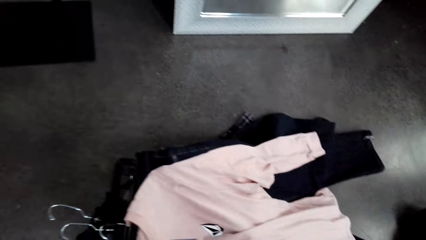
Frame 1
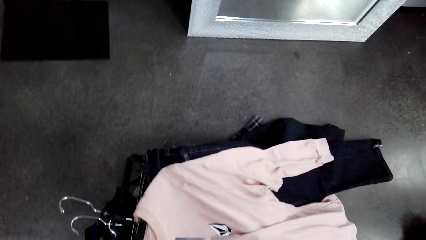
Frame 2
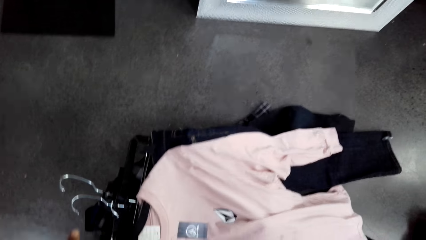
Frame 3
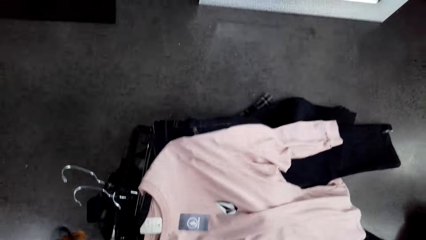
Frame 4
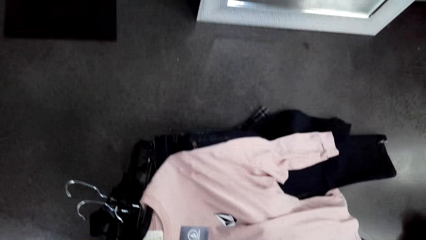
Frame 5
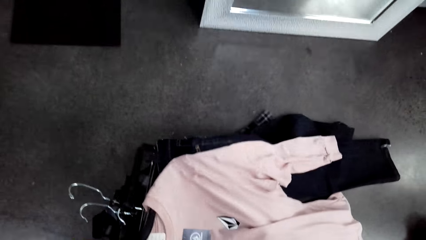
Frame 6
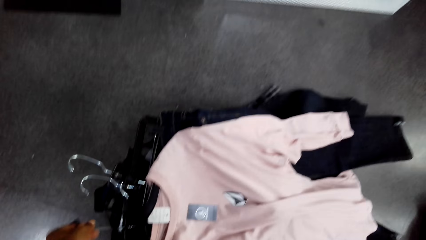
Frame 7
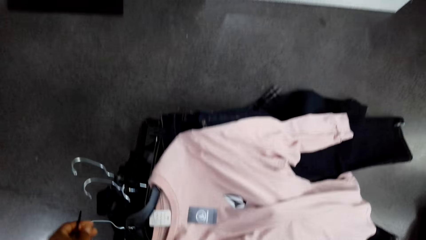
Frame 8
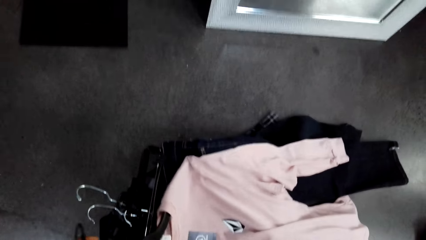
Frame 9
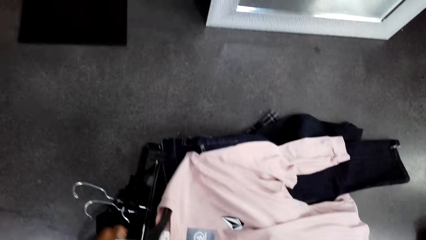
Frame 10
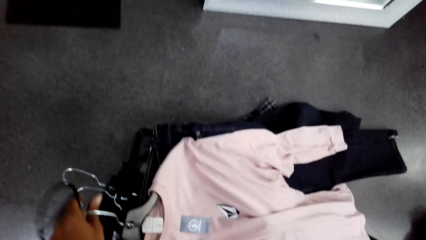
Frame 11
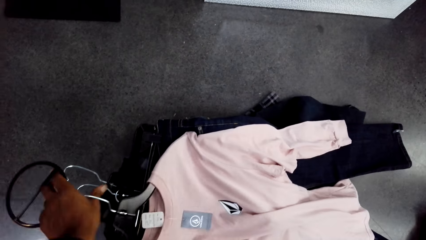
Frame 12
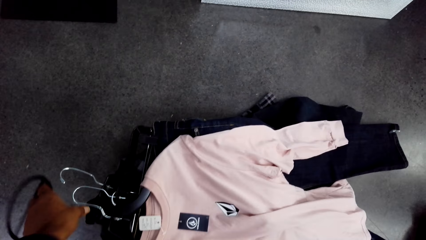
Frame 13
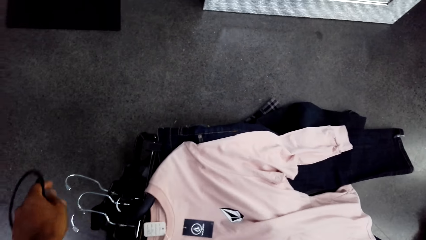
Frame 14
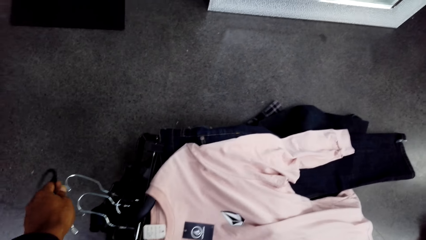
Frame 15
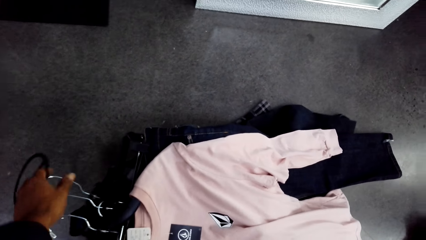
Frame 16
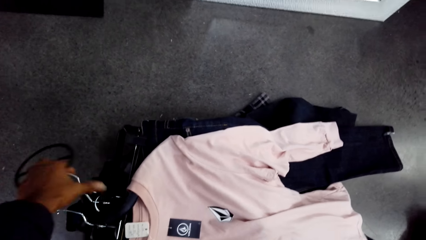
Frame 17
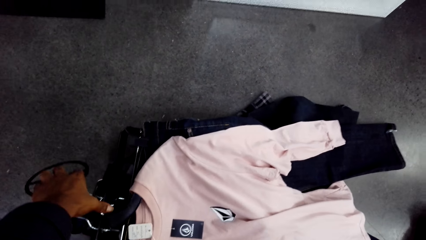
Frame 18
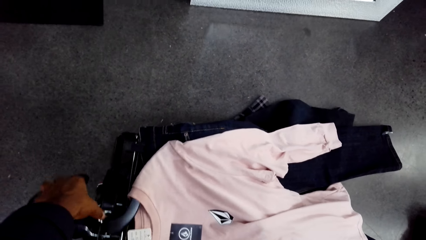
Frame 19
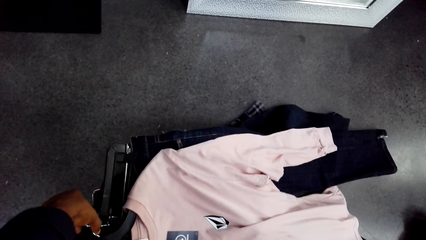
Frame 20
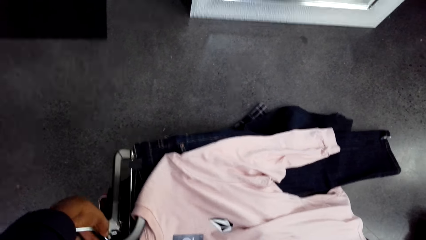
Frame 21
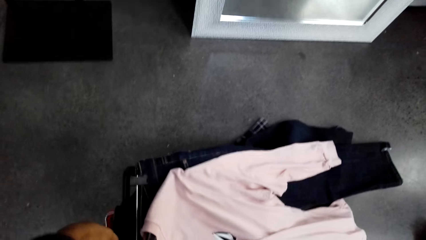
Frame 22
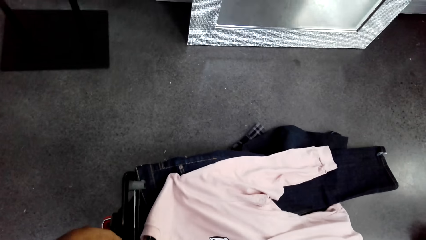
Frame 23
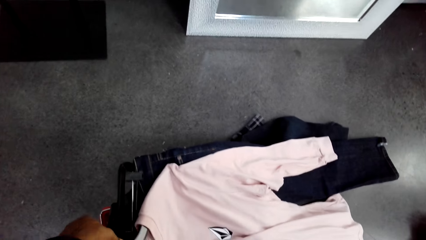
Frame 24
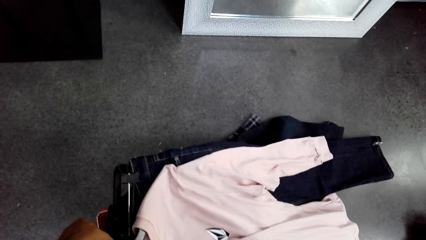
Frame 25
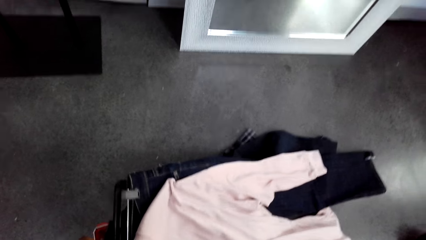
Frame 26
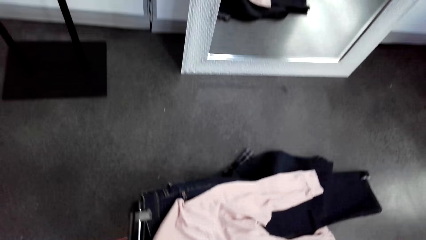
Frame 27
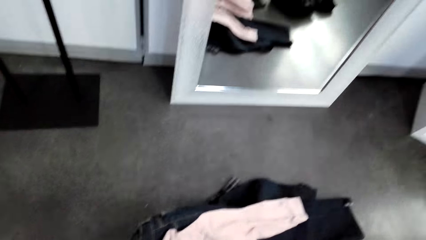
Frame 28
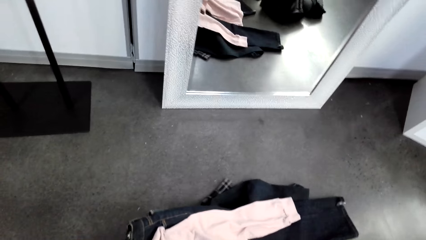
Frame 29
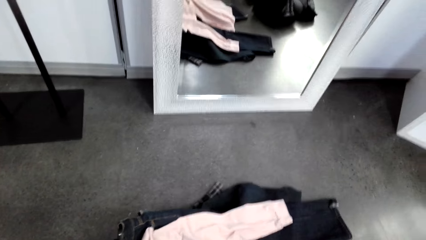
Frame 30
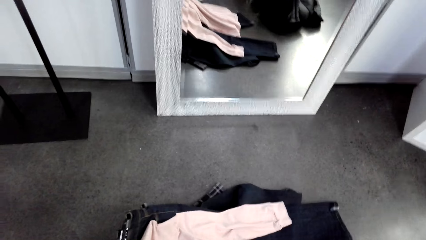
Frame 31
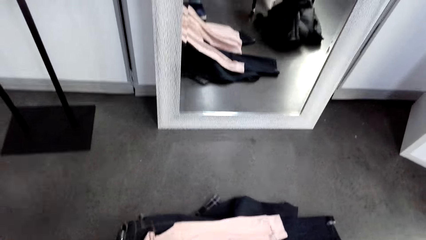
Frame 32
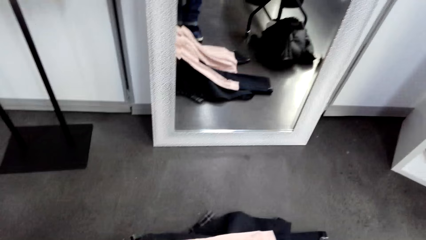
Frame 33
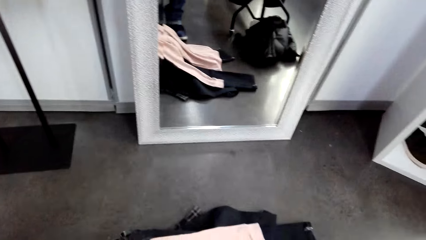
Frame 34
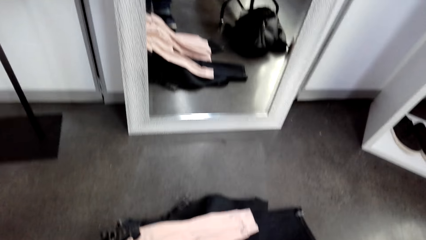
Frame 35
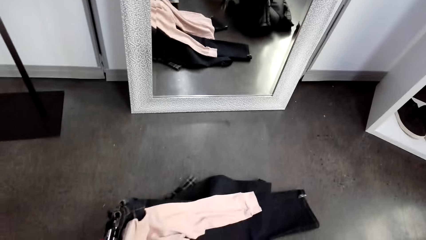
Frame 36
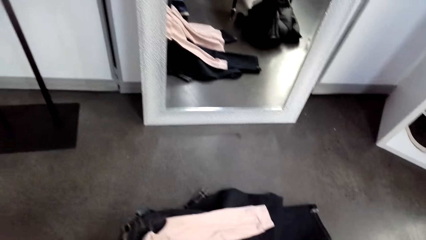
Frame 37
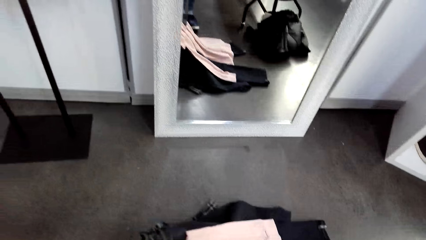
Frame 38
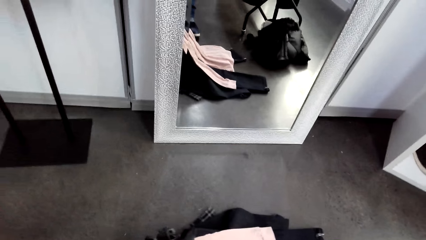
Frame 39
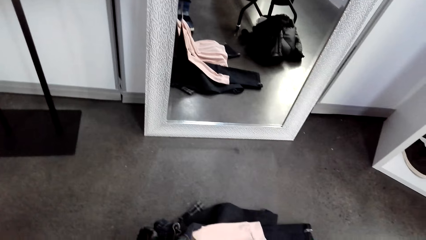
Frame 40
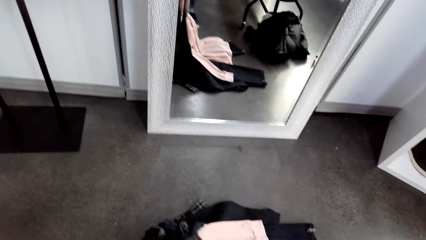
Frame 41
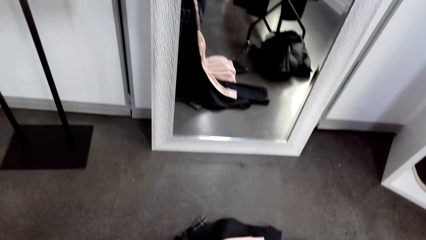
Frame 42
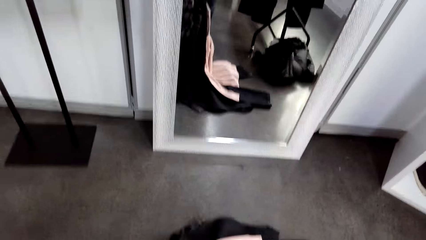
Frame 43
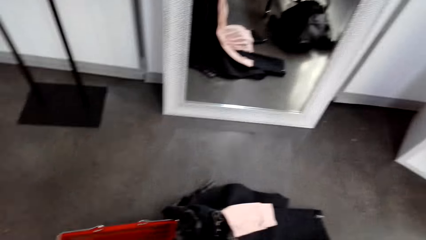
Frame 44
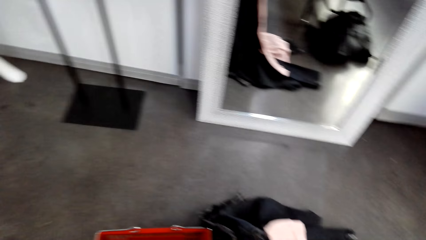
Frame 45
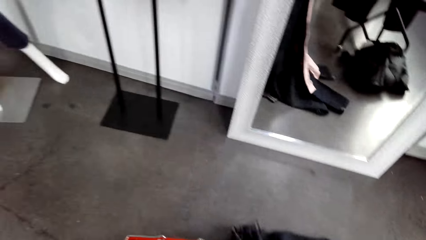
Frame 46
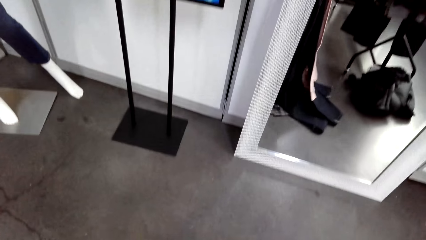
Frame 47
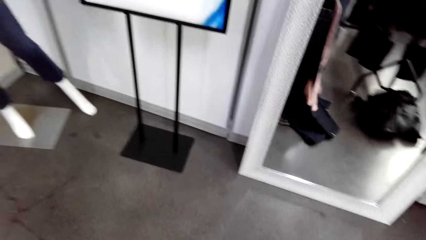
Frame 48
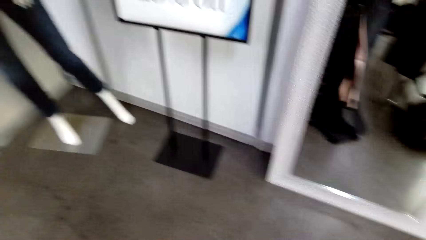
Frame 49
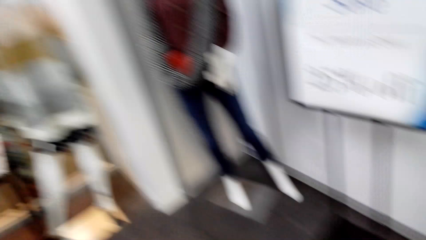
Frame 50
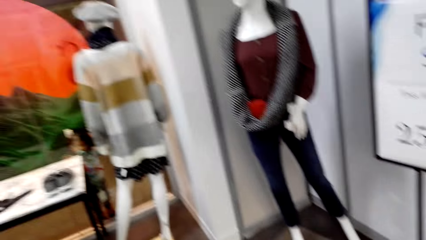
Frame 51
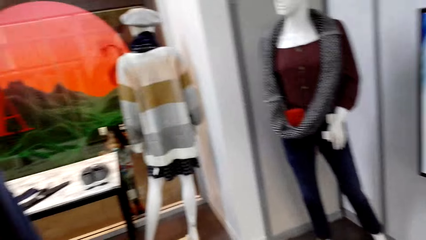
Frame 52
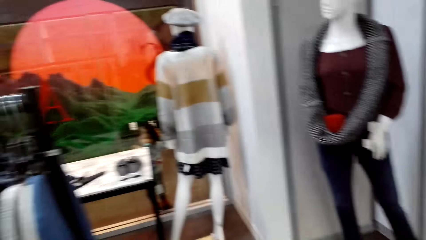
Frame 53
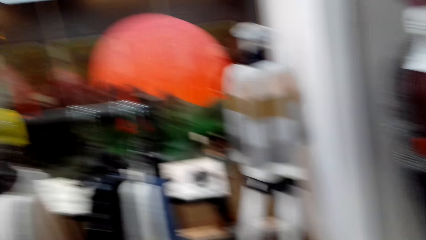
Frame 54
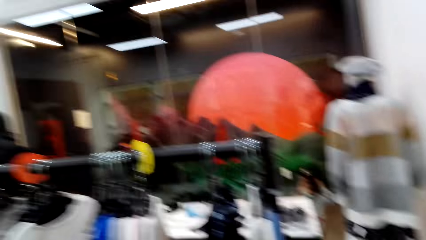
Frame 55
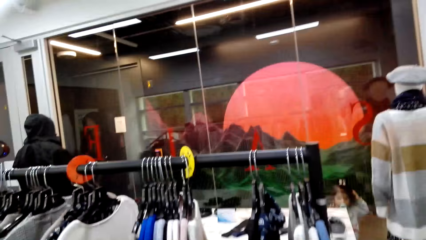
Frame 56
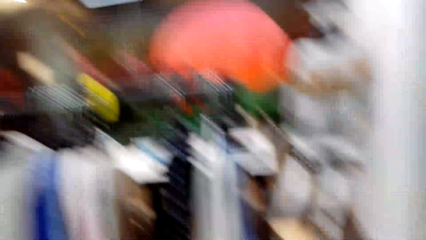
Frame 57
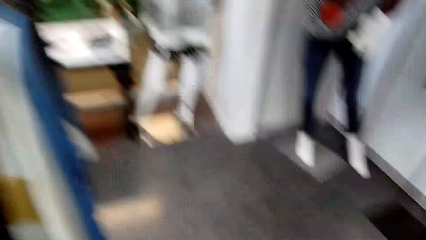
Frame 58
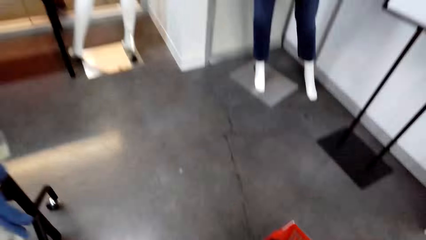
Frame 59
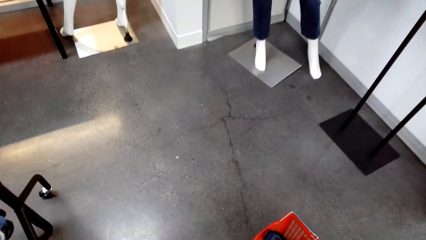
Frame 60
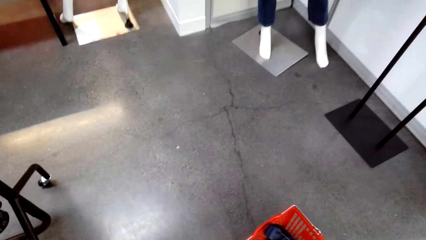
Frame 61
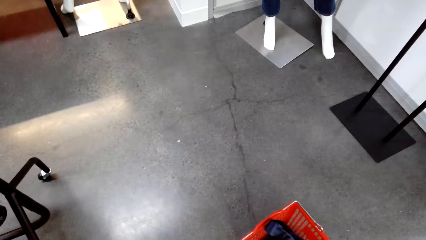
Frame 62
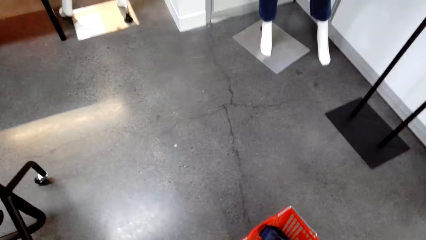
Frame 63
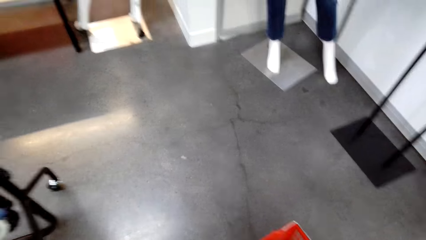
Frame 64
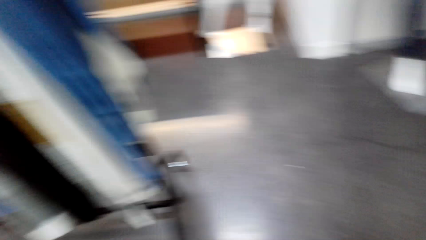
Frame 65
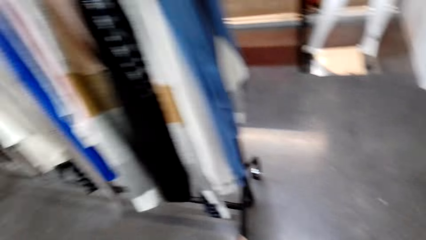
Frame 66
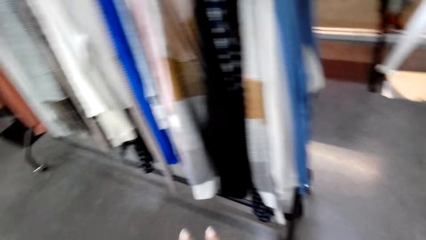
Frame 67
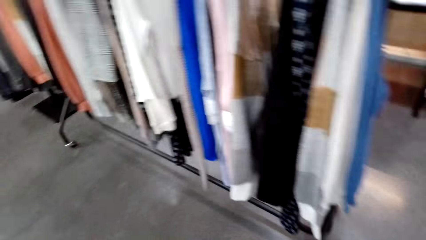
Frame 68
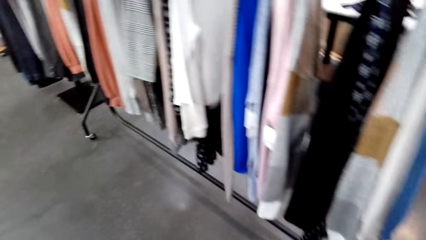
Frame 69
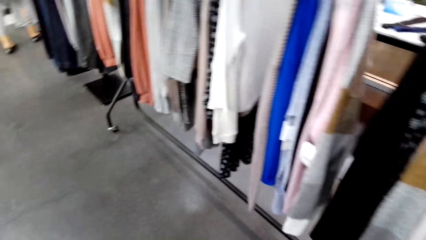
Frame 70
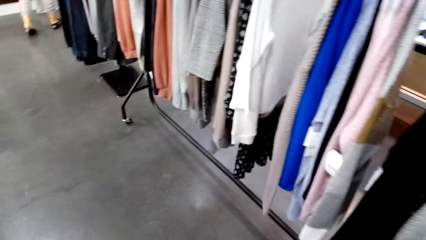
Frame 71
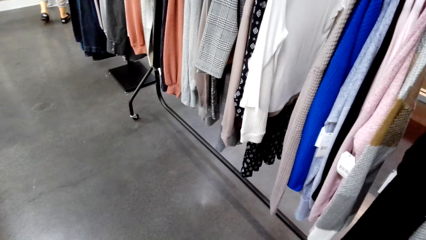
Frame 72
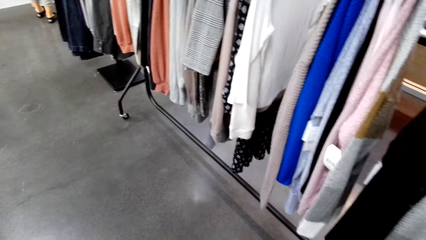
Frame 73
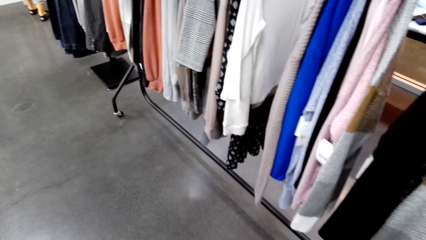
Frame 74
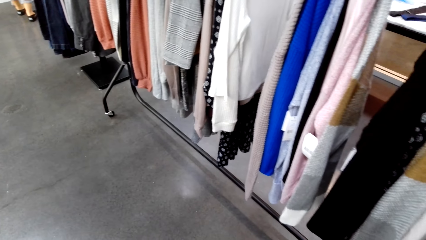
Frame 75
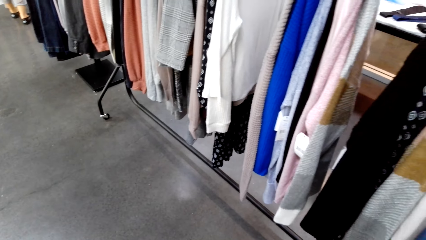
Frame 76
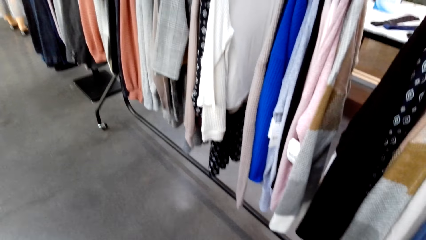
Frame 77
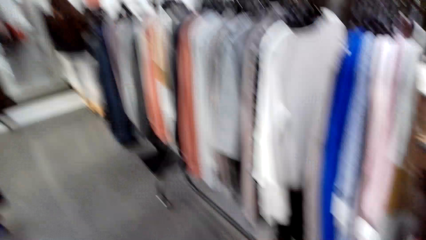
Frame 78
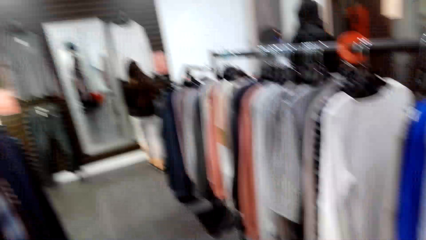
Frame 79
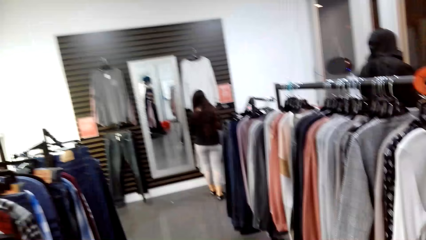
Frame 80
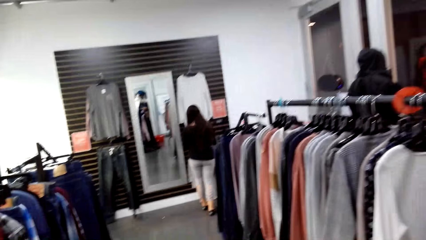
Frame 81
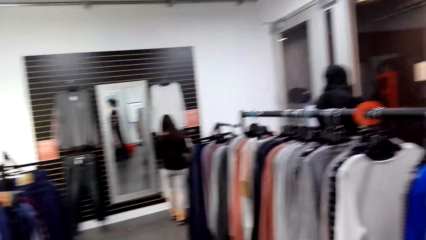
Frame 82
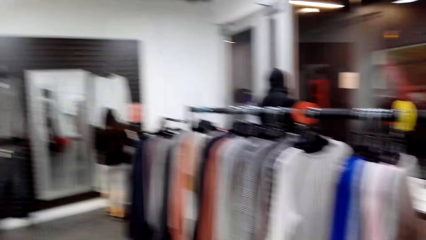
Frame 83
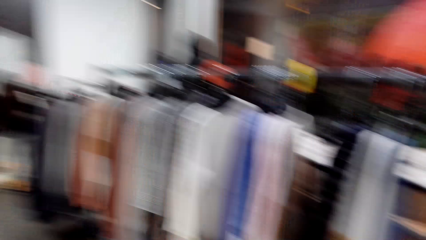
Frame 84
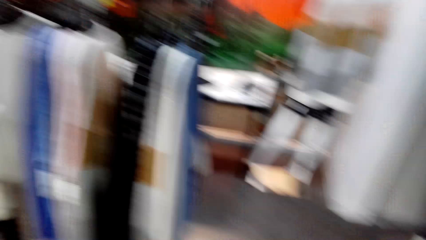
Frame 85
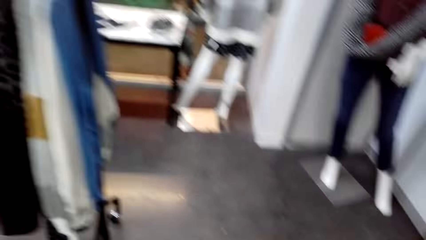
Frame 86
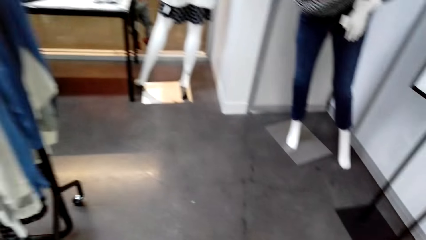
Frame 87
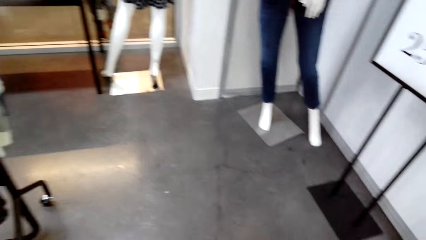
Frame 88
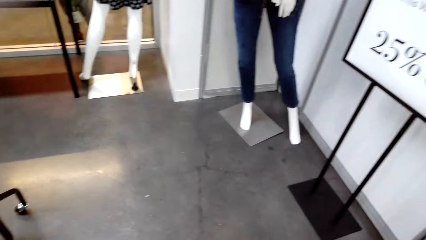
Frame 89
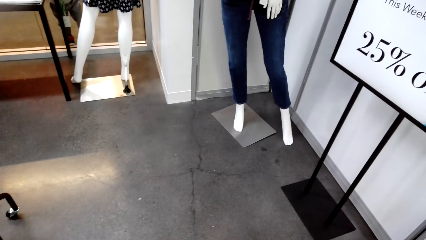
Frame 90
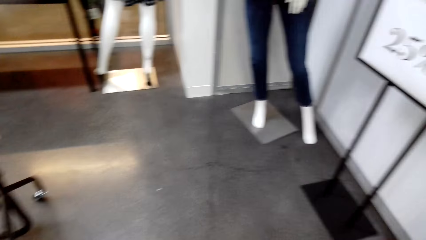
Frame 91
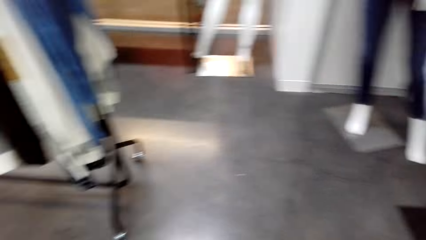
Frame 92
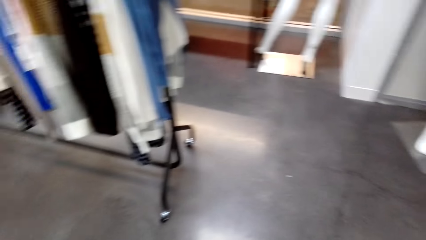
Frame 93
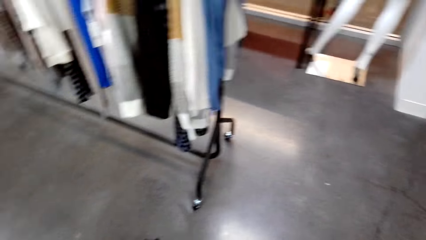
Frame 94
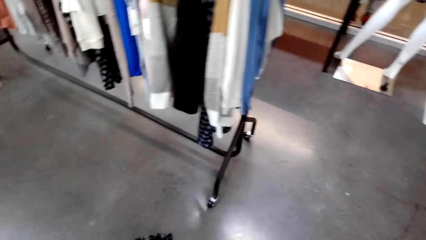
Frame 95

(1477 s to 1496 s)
The camera wearer touches the clothes on the trolley. They look around. They look around again.
